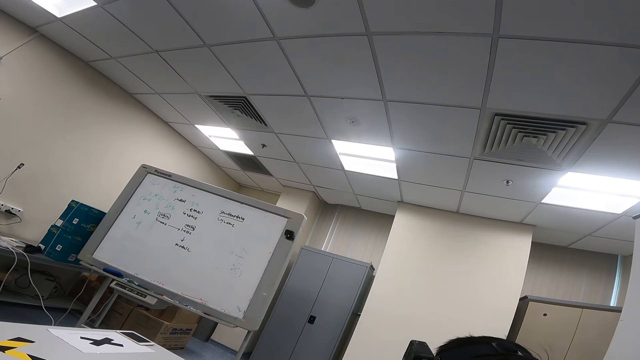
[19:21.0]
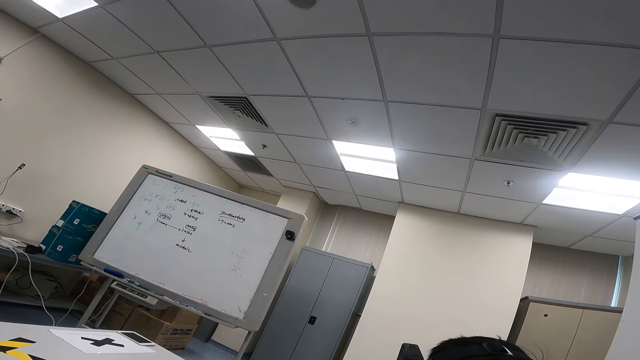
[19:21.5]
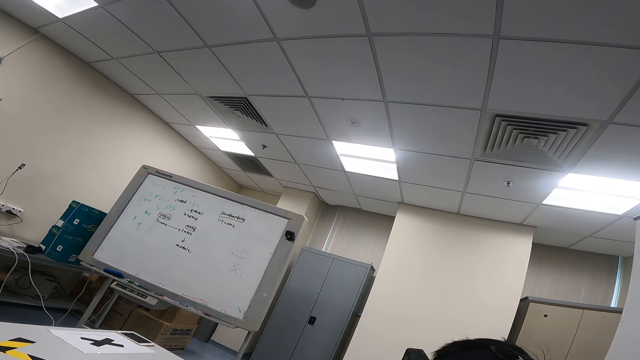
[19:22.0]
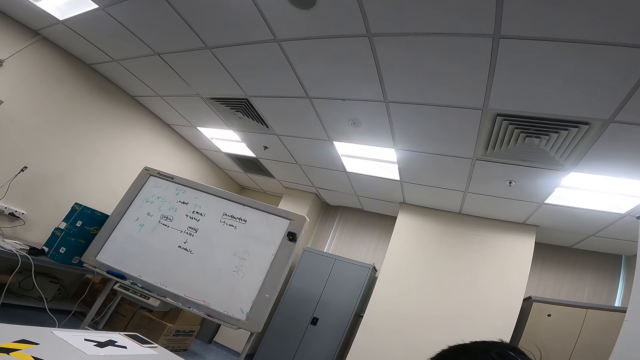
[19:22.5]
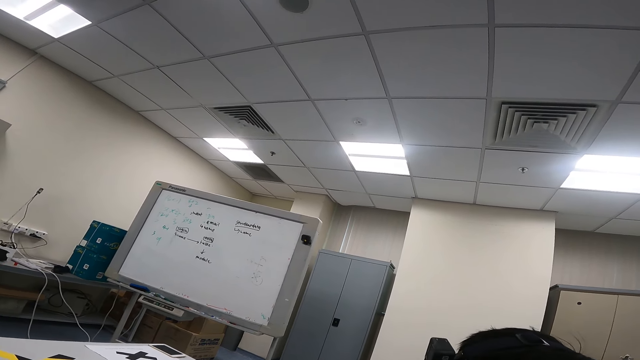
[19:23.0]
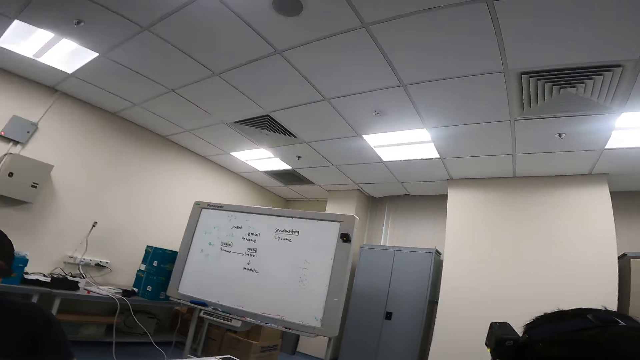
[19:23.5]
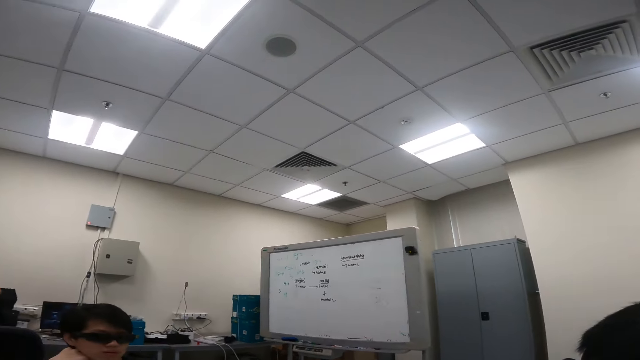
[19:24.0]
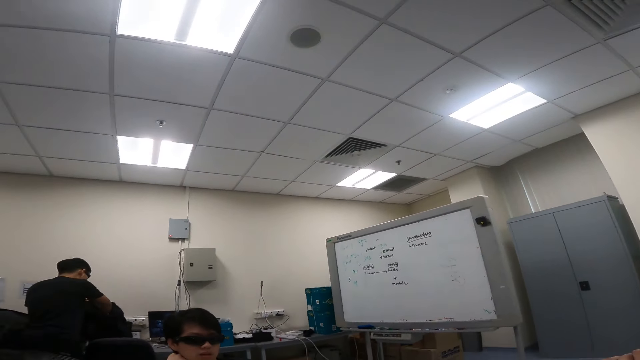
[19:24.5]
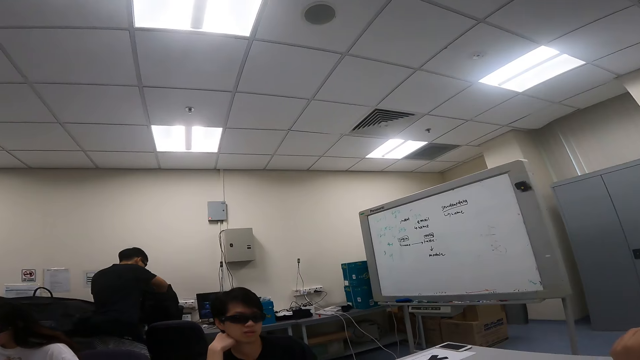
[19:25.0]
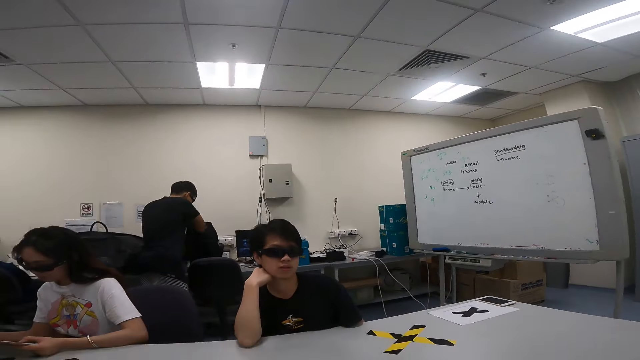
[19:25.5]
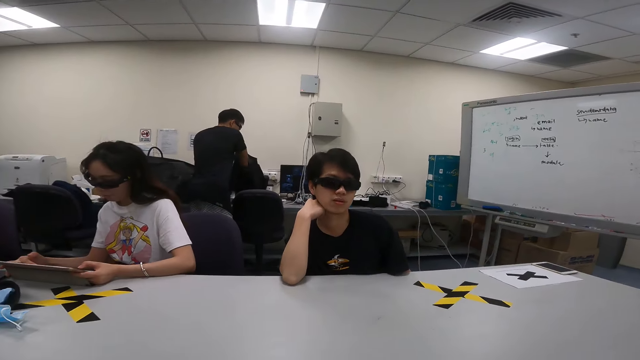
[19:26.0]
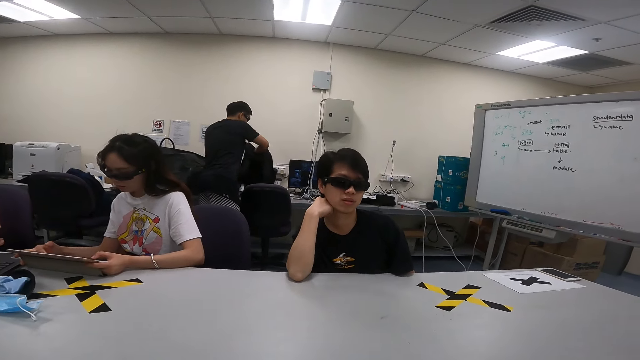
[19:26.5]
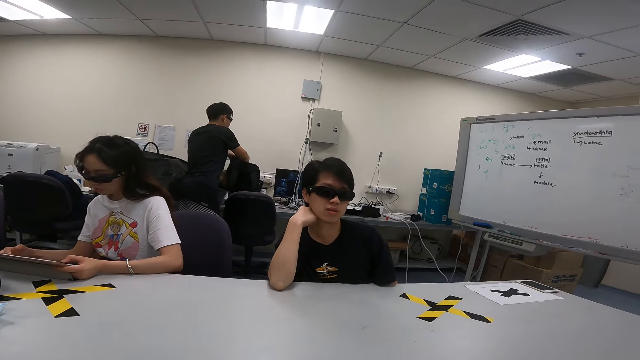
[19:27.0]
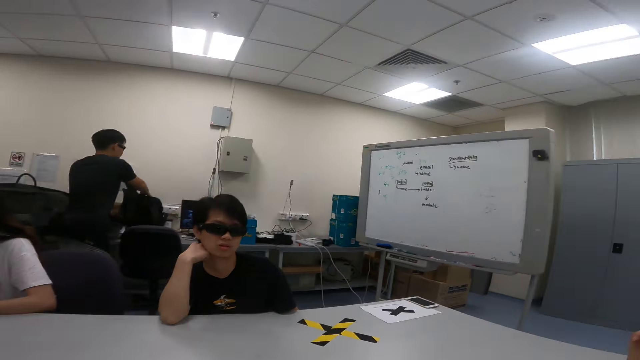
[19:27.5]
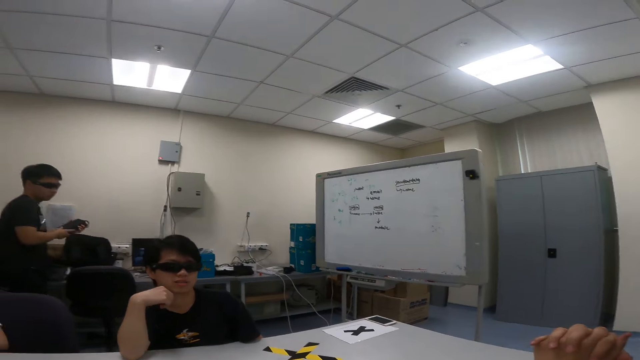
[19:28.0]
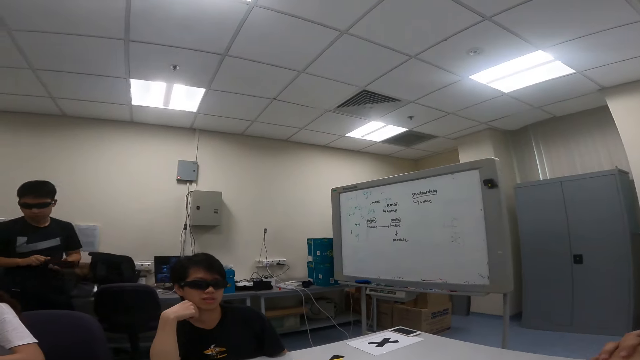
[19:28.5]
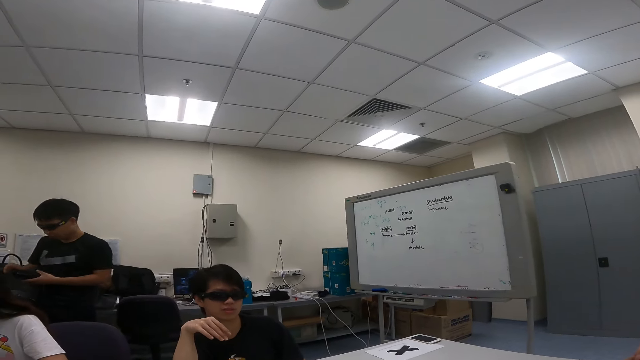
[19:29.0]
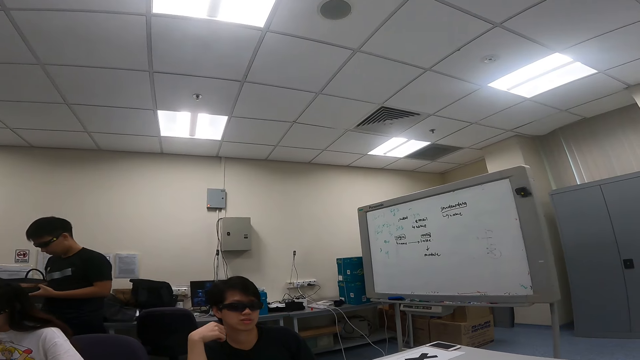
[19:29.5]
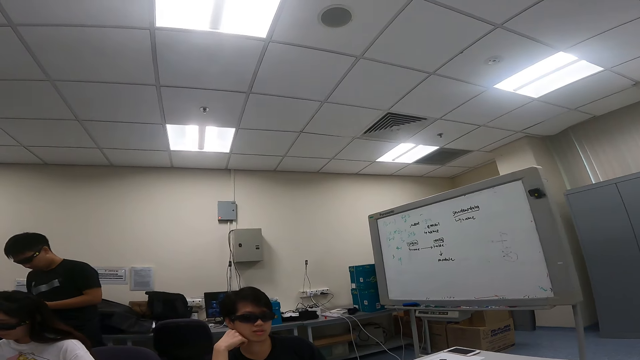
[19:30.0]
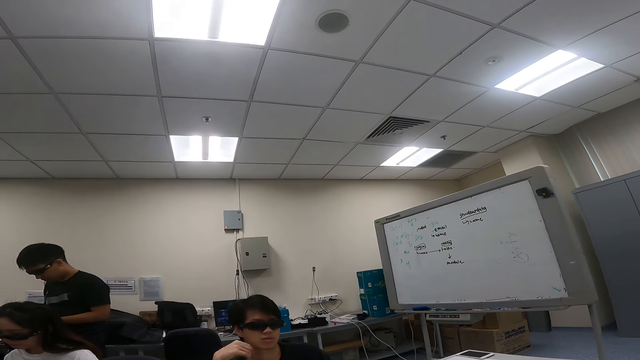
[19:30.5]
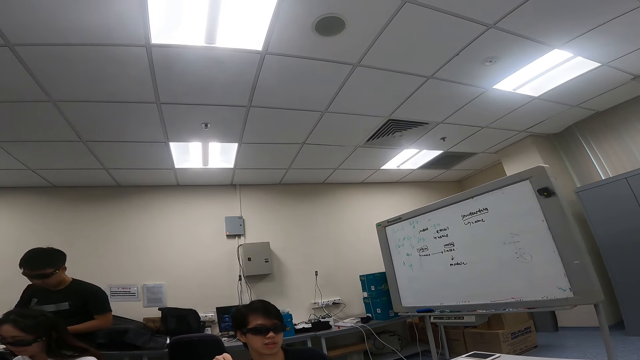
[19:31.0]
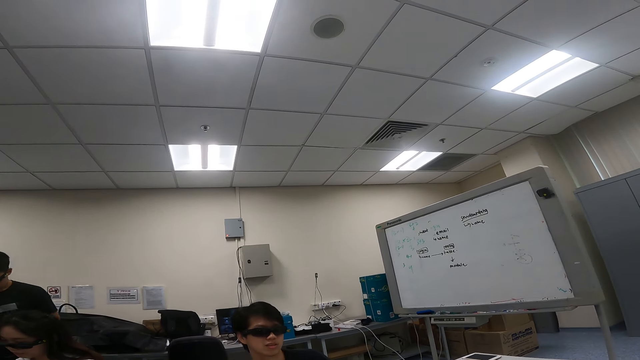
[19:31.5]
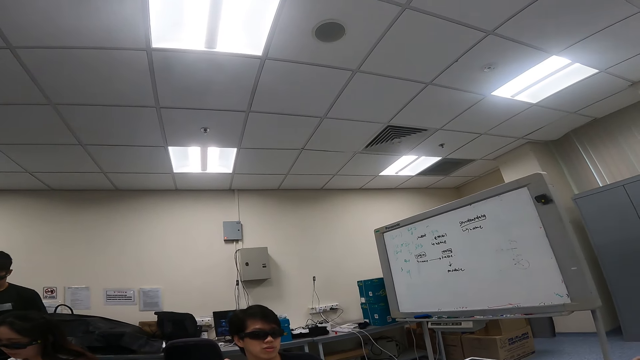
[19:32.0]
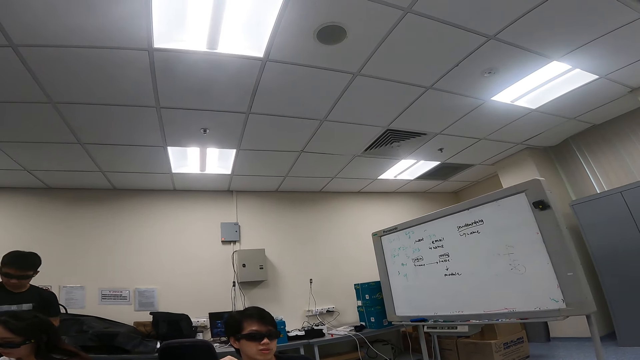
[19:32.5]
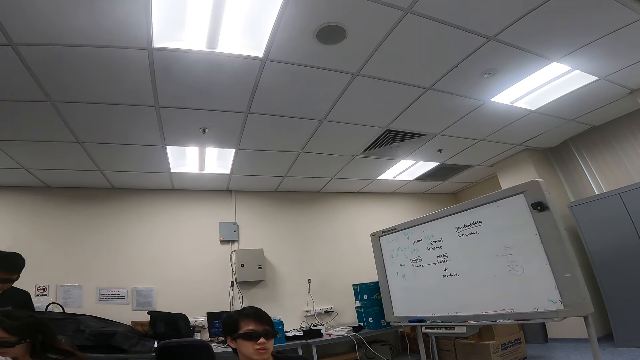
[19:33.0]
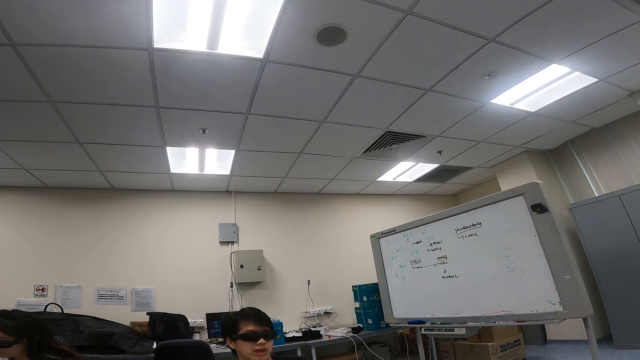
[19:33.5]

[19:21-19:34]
A man removes the charge from the bag. Another man dialogs with a third man. The first man walks in the room.

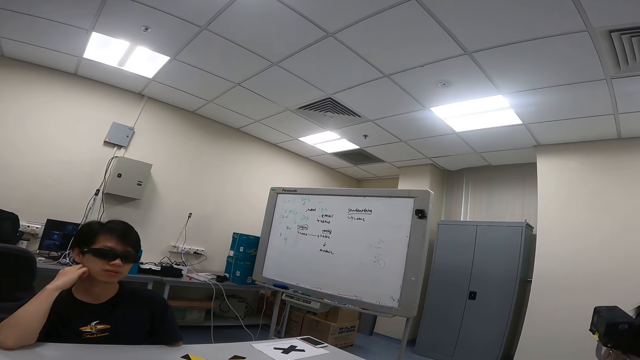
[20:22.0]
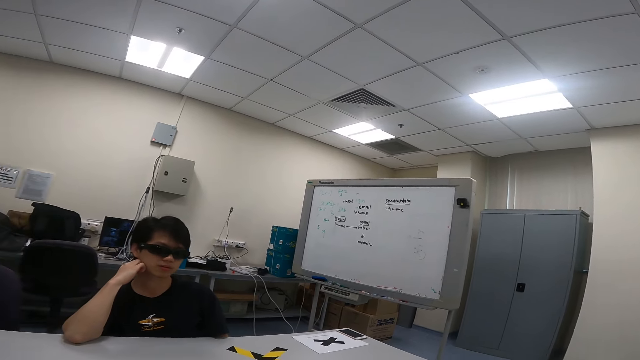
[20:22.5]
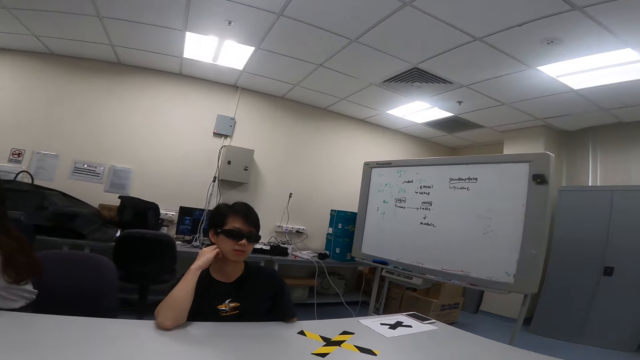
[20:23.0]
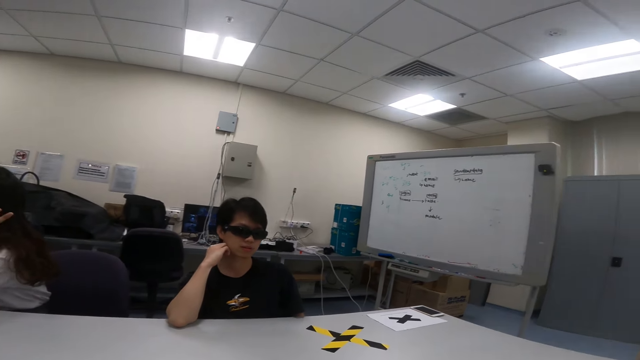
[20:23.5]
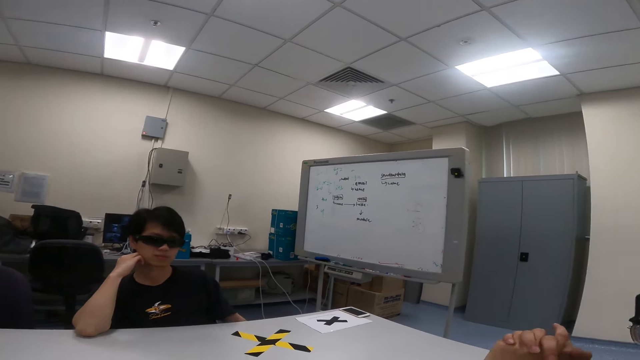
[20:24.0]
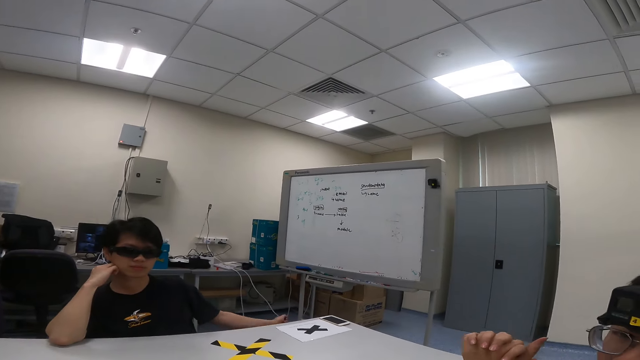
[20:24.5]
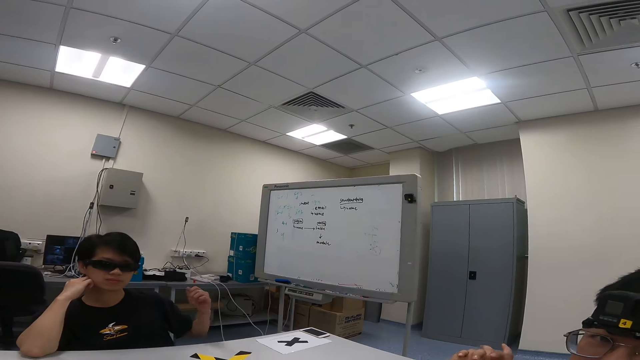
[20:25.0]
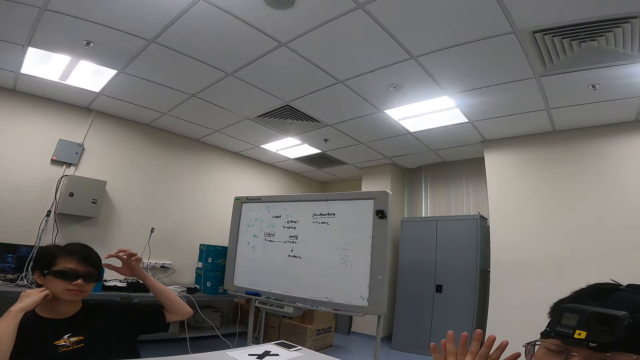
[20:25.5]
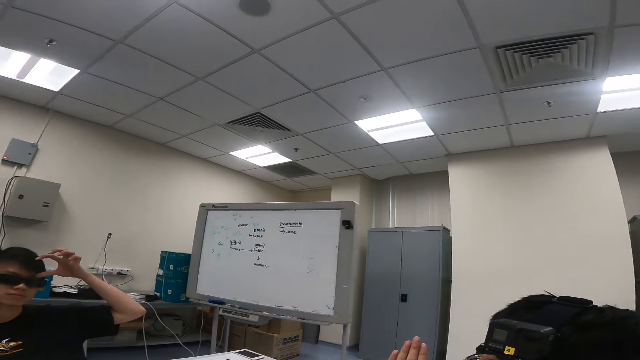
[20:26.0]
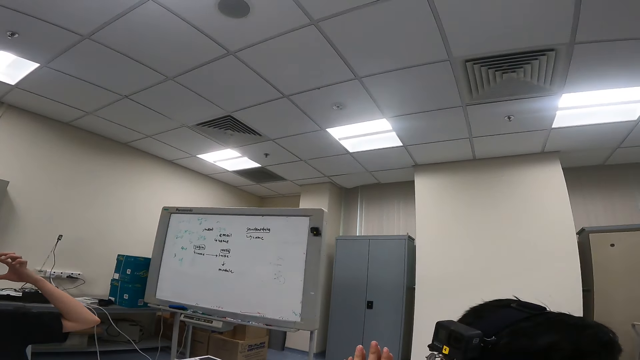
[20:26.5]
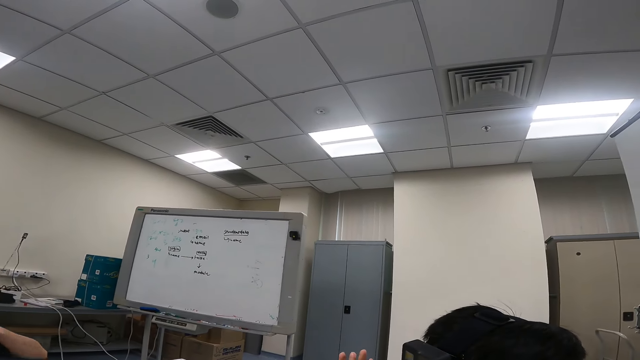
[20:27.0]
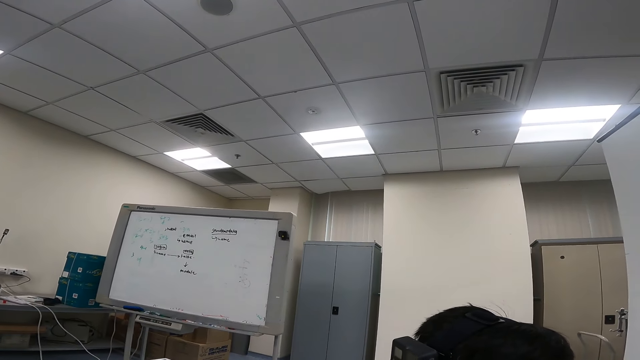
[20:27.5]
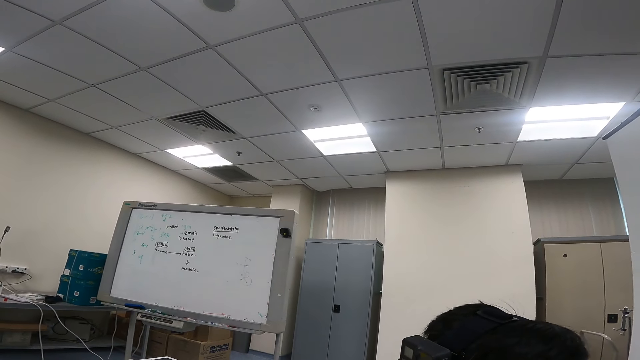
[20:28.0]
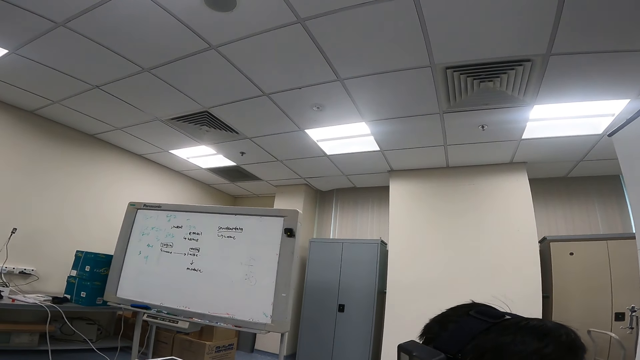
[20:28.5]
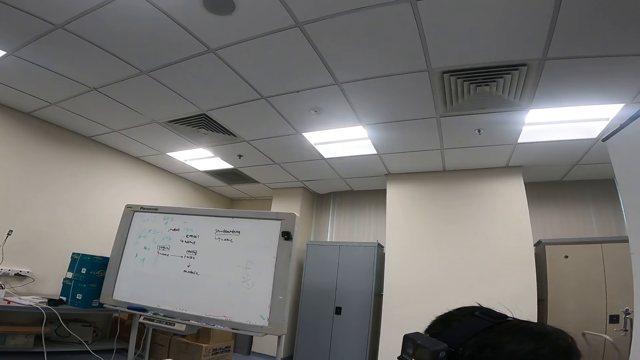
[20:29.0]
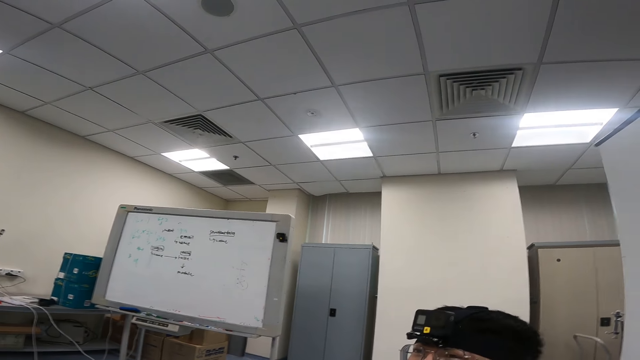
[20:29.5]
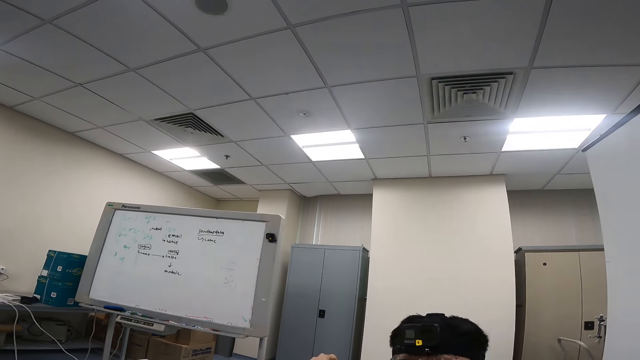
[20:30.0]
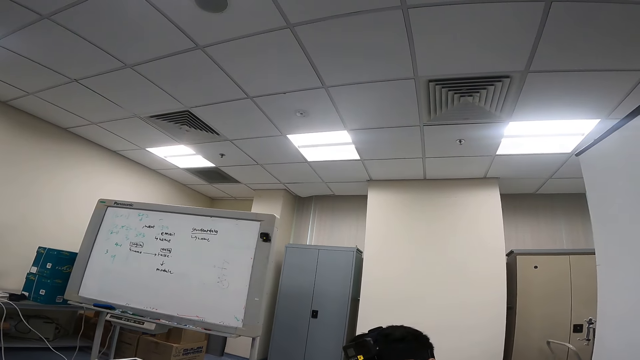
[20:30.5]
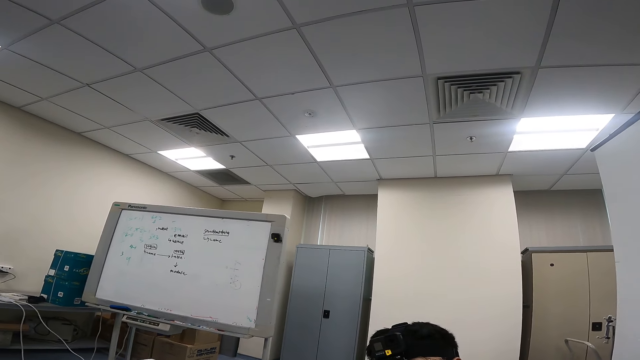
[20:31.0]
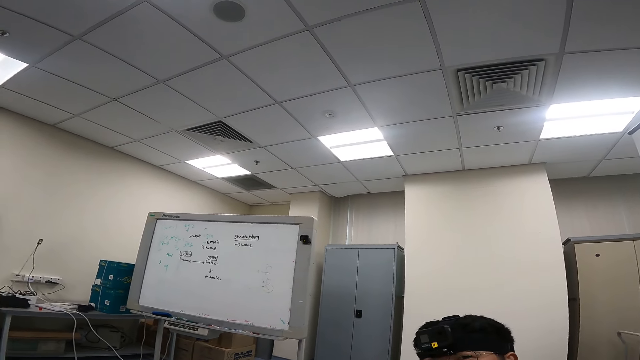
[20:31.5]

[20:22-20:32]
The camera wearer dialogs with a man.
